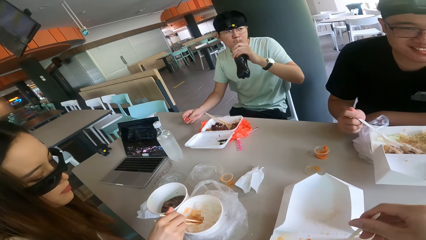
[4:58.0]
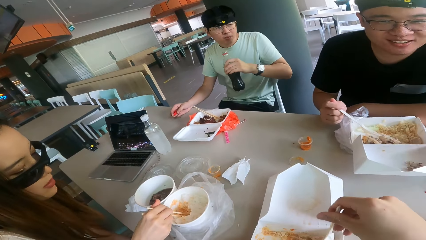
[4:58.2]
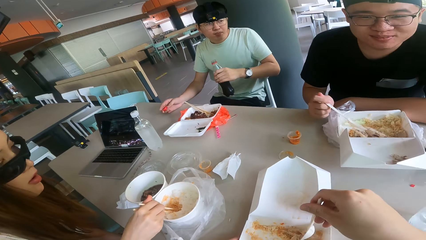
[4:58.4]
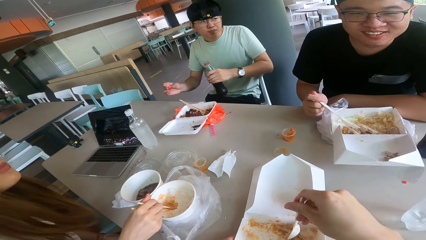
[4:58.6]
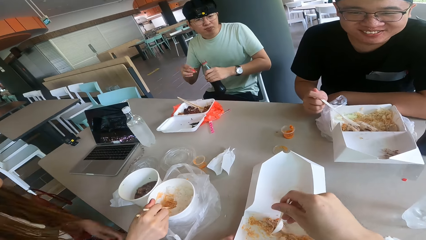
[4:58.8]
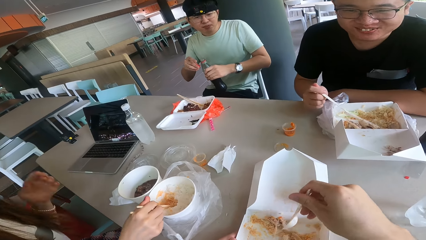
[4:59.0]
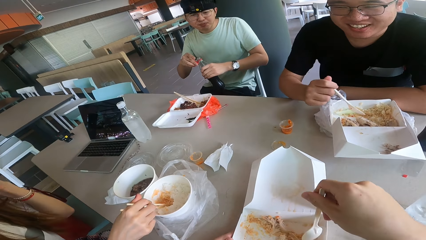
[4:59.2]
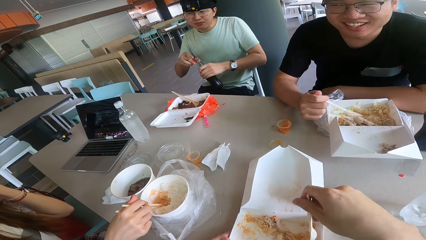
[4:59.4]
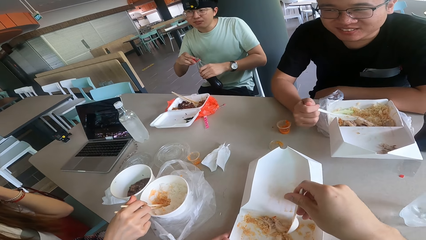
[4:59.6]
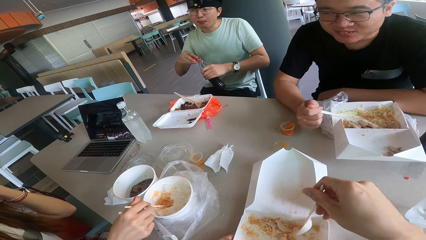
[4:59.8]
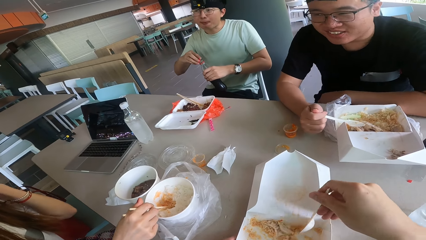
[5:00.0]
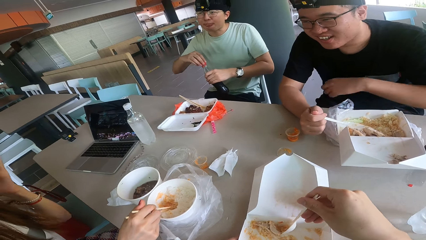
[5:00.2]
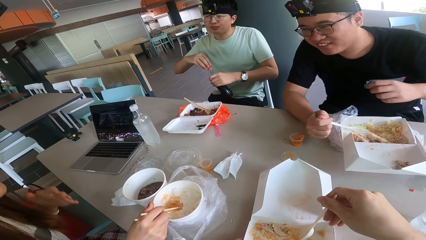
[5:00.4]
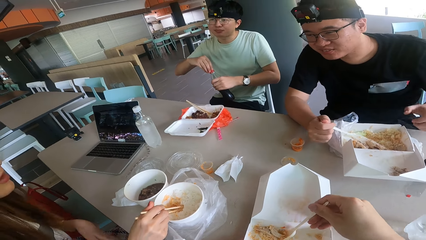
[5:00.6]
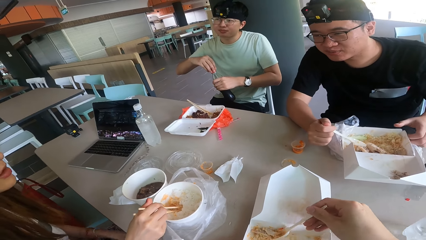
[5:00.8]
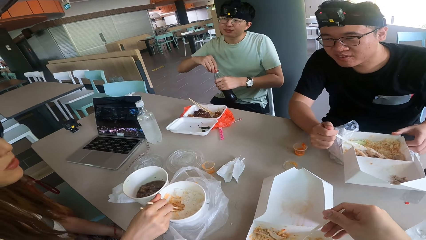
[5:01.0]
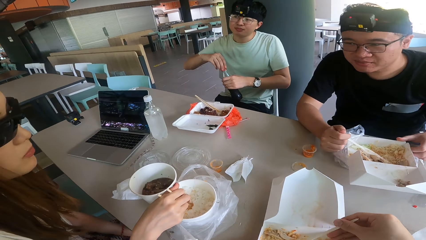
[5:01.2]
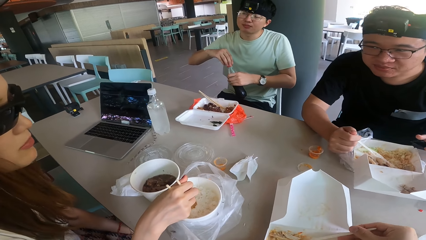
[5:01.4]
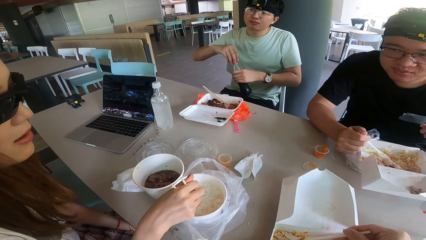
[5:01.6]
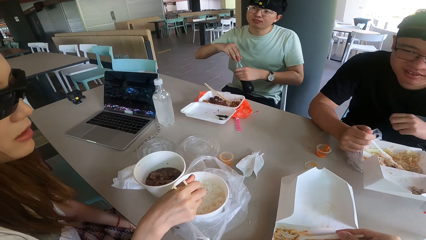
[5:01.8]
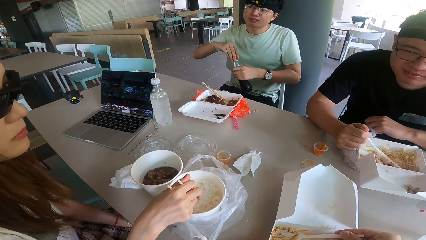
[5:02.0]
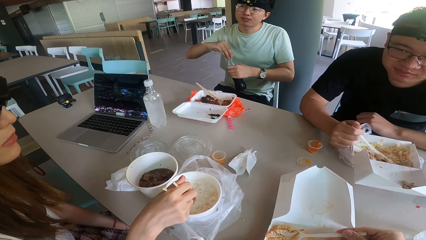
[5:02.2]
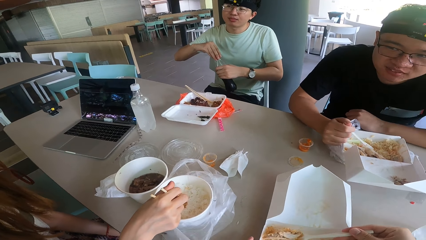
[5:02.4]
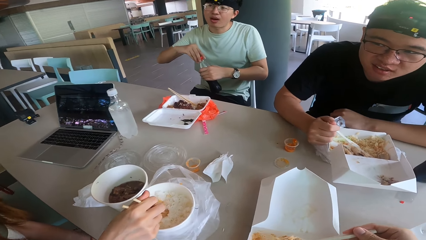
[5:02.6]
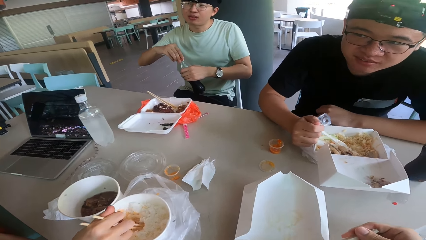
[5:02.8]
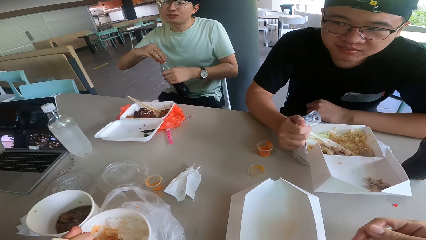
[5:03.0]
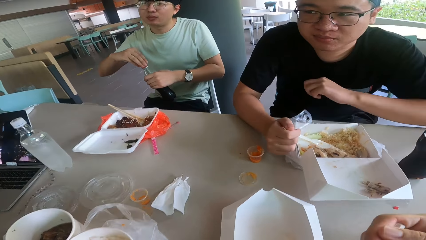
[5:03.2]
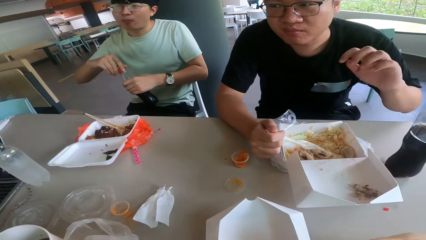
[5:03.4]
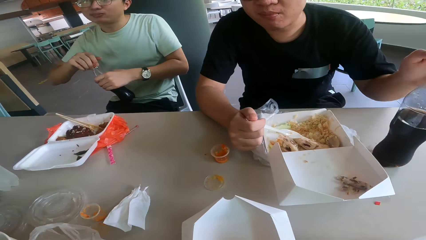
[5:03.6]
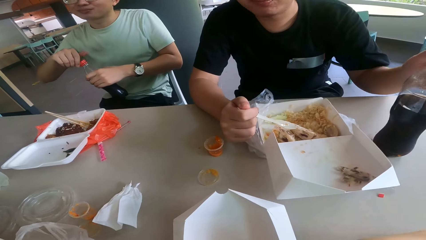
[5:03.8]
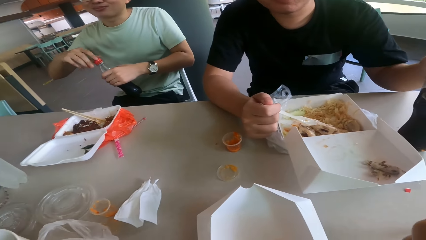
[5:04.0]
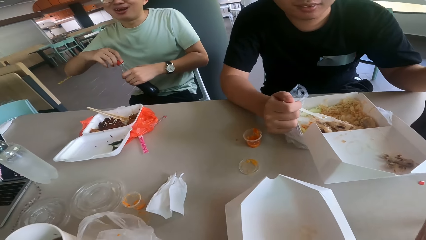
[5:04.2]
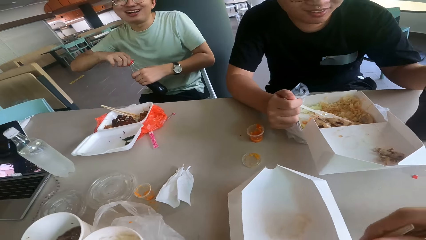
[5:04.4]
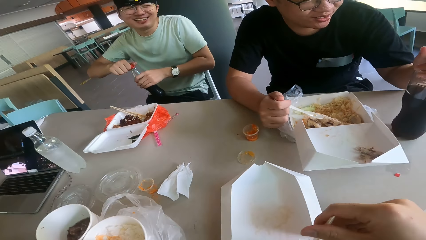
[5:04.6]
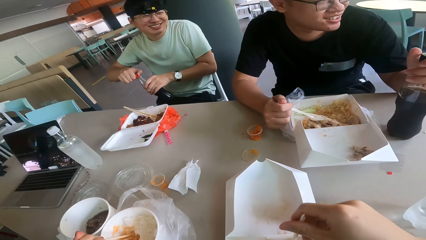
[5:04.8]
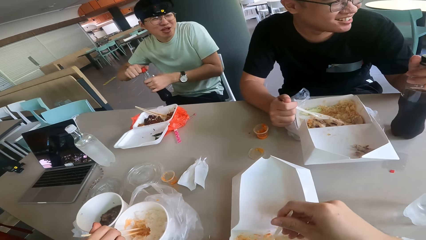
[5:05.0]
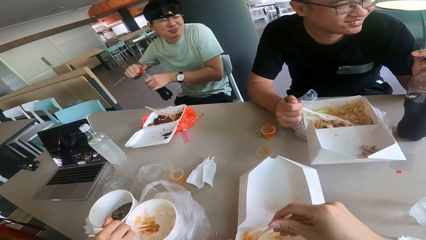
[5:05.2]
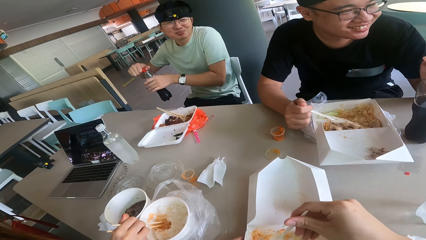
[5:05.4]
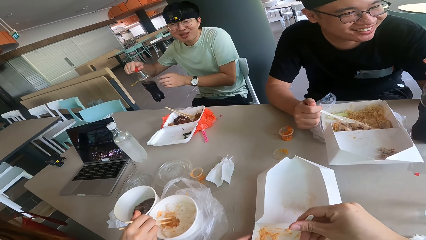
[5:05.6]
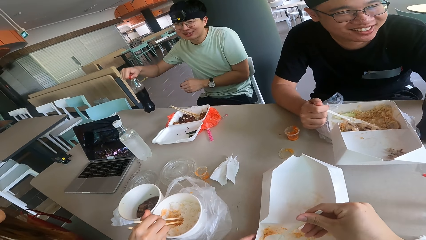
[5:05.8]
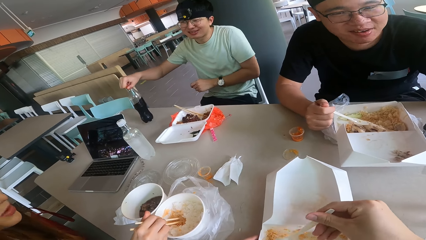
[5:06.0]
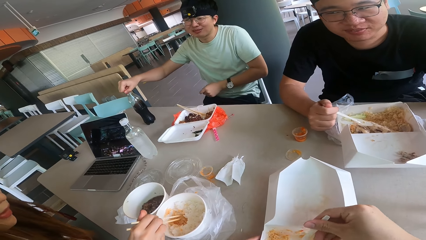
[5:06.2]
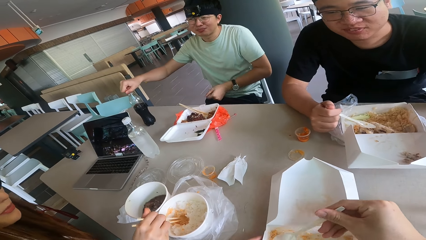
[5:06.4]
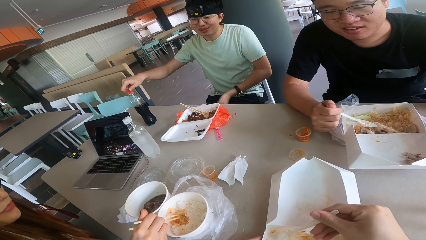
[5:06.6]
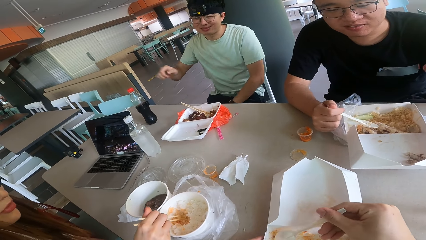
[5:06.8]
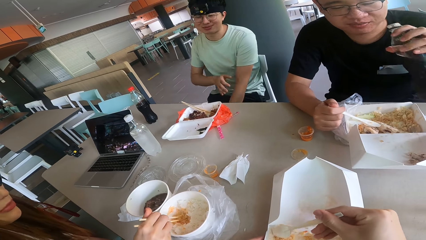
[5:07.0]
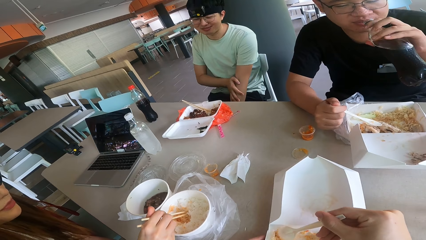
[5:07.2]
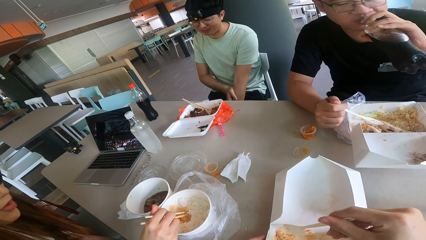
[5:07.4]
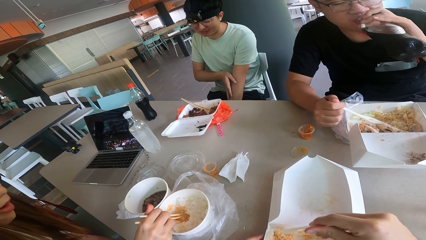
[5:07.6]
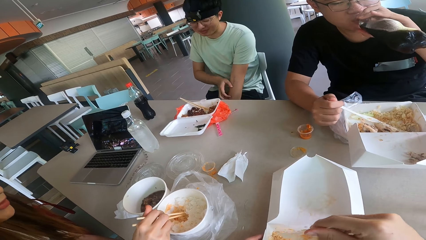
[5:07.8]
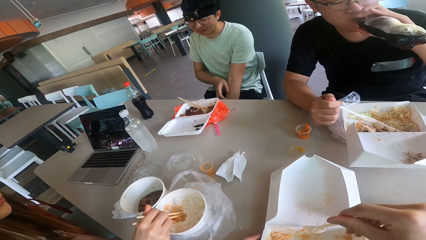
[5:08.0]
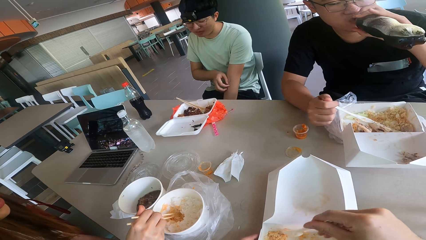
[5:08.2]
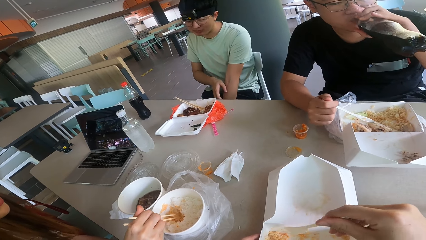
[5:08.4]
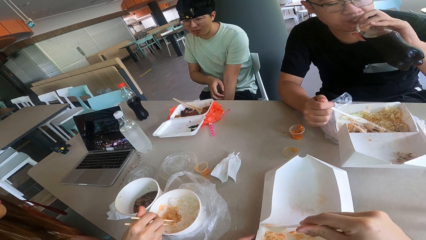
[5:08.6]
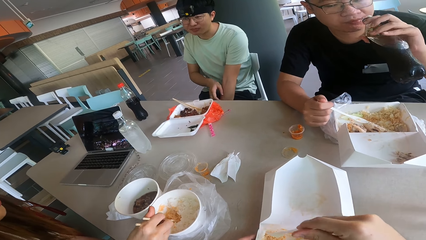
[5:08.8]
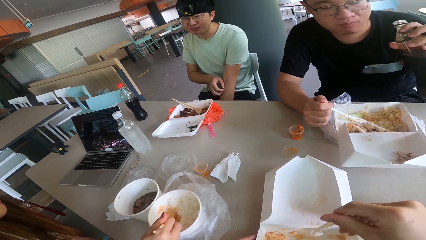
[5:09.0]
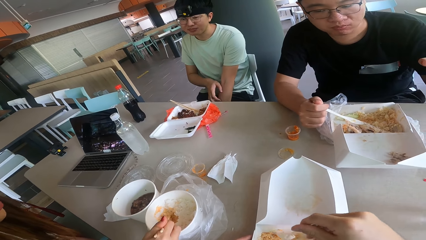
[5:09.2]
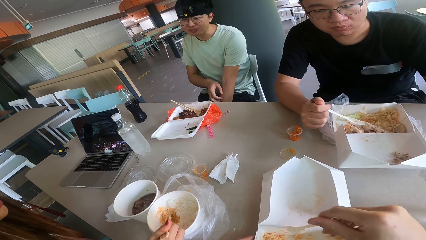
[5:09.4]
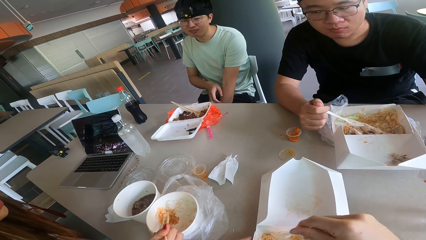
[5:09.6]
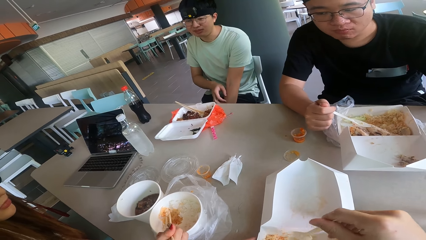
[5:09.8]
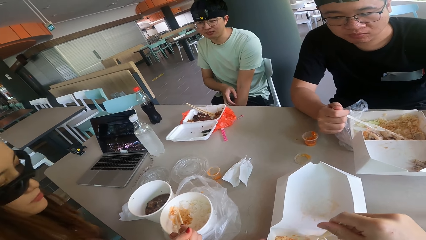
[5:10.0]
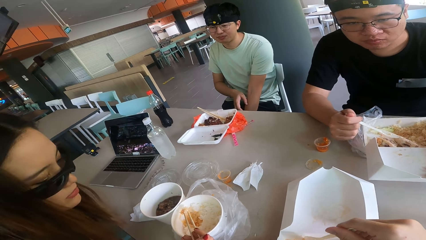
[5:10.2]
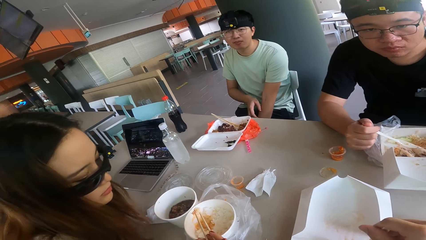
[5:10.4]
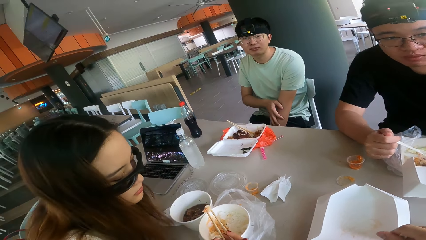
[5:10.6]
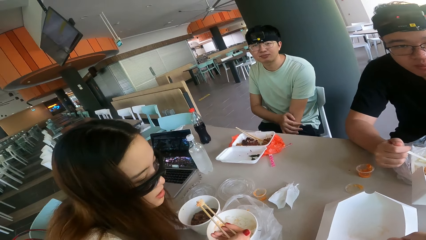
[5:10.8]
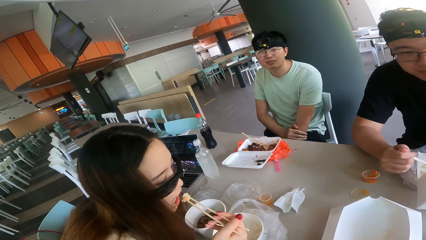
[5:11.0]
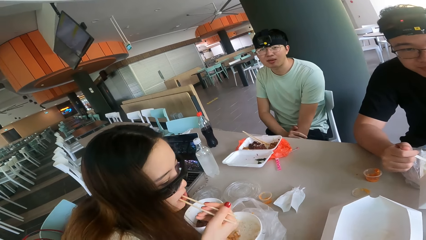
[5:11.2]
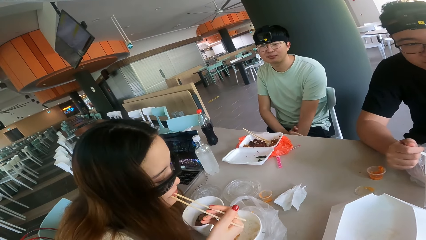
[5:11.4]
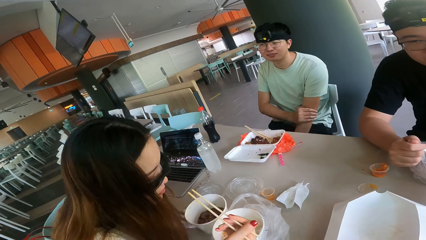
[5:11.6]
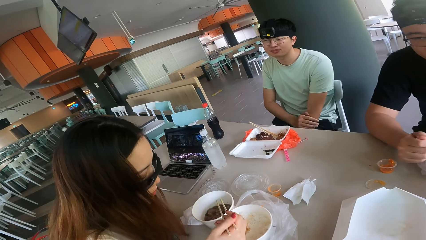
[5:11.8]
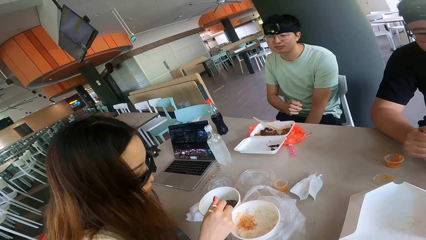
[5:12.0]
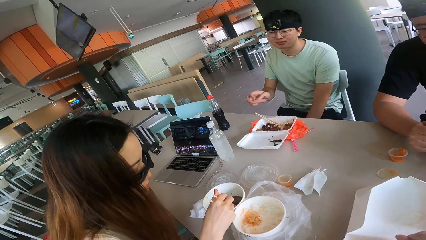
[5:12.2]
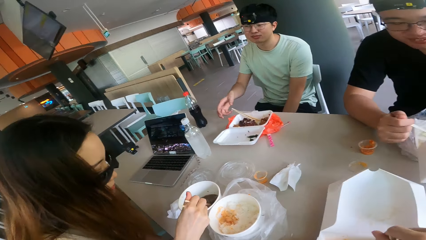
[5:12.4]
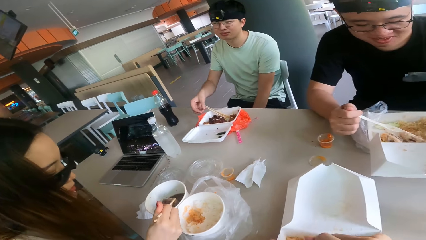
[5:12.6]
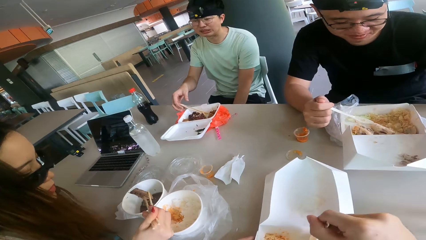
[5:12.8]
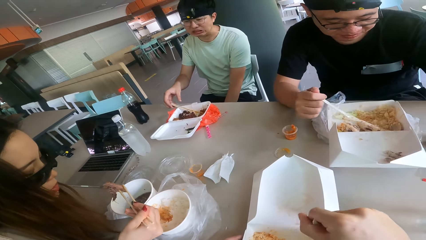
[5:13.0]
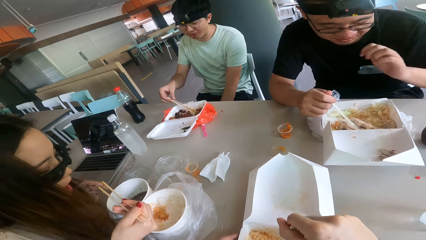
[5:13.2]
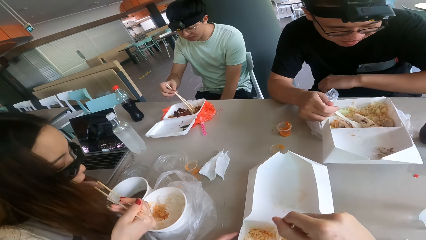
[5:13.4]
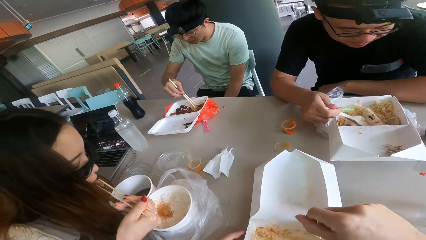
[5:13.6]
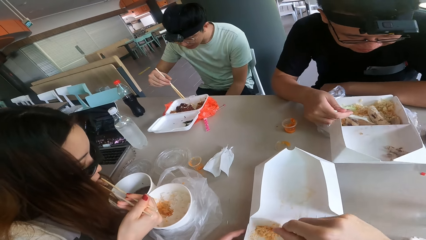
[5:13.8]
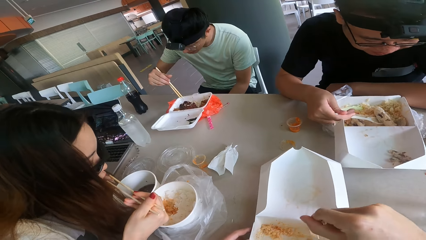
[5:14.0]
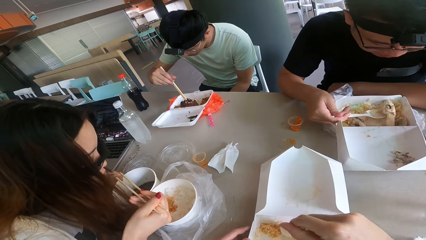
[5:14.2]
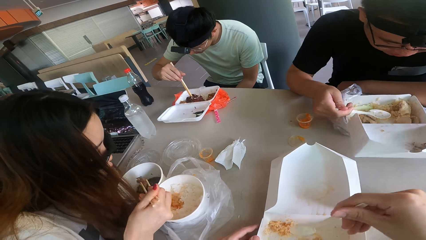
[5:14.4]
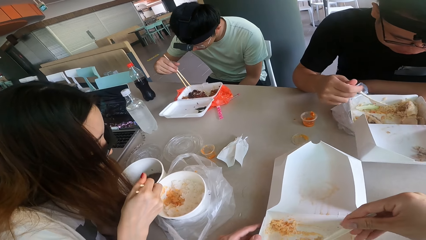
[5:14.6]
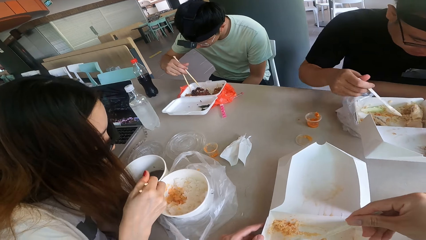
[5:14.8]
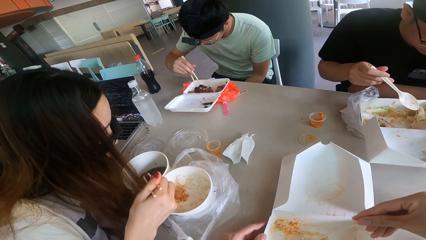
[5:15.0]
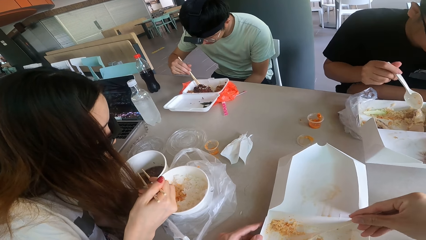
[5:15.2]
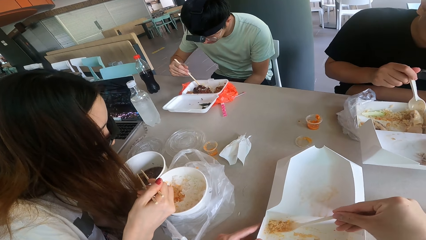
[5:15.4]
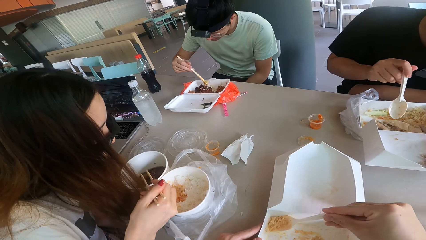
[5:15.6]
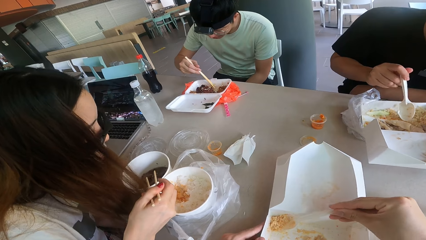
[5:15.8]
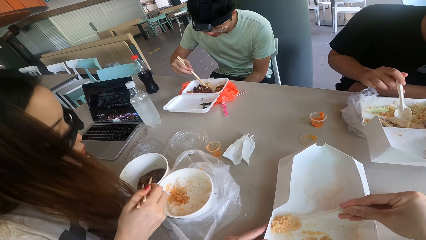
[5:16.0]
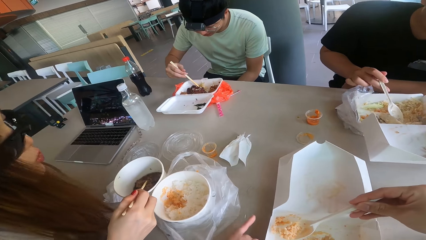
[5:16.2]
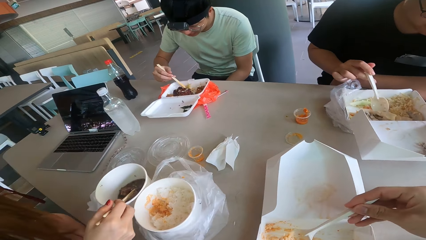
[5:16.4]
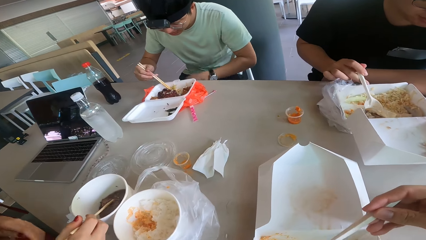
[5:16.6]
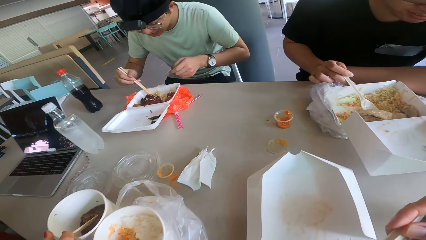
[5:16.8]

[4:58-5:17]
The camera wearer looks around and collects food in the package. A man scoops food. The camera wearer scoops food and eats food from the spoon. Another man closes a bottle. The camera wearer collects food in the package. The other man drops the bottle on the table. The first man drinks juice. The camera wearer scoops food. They look at a woman. The other man scoops food. The first man scoops food. The camera wearer scoops food.
